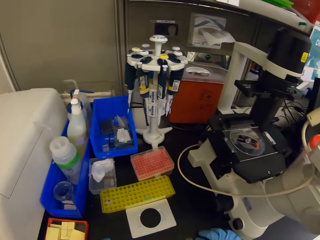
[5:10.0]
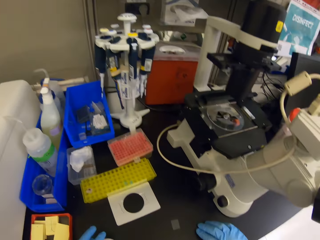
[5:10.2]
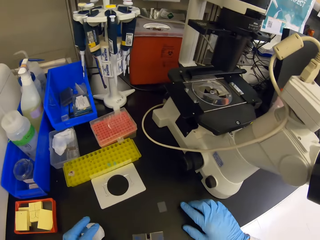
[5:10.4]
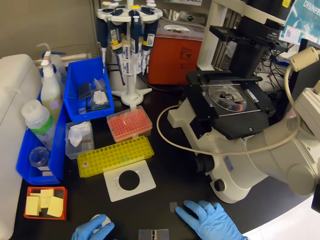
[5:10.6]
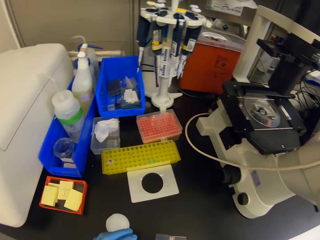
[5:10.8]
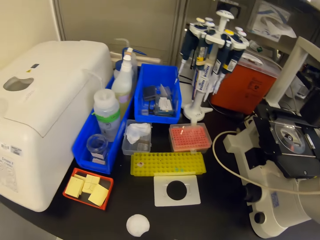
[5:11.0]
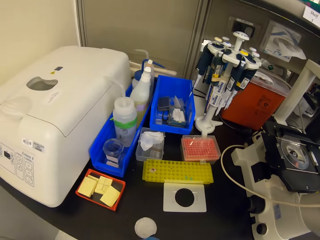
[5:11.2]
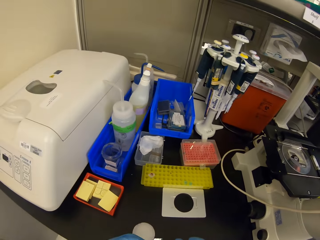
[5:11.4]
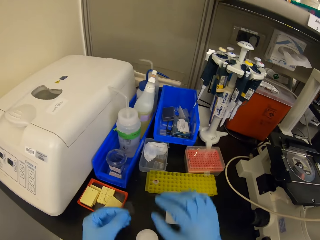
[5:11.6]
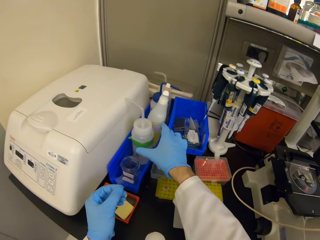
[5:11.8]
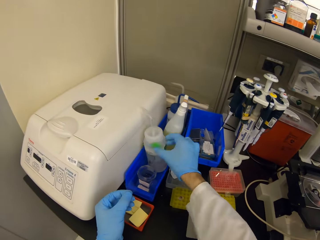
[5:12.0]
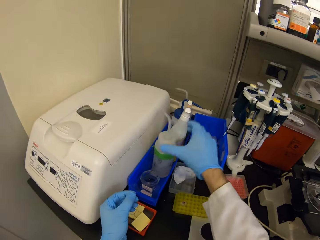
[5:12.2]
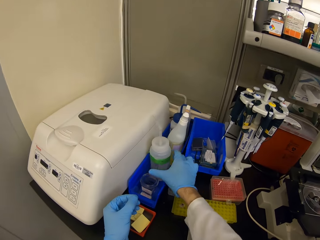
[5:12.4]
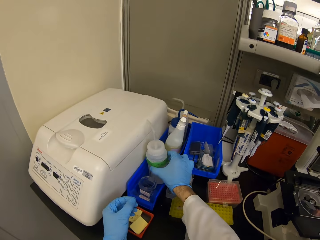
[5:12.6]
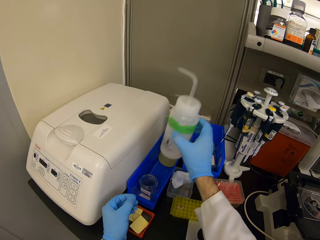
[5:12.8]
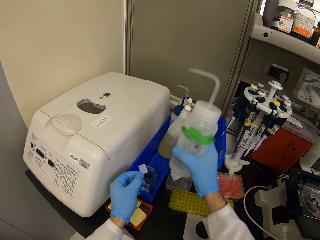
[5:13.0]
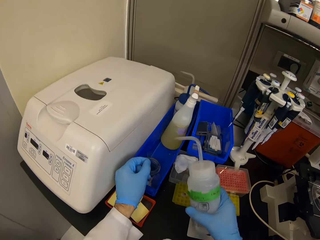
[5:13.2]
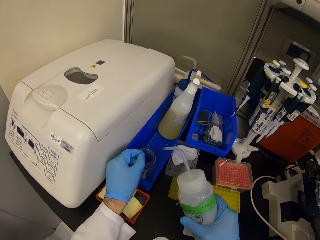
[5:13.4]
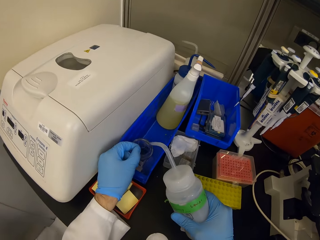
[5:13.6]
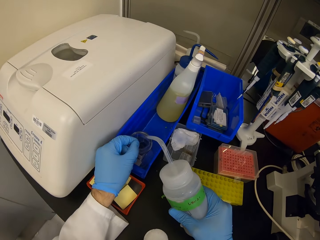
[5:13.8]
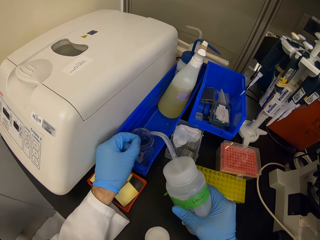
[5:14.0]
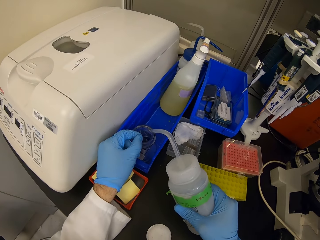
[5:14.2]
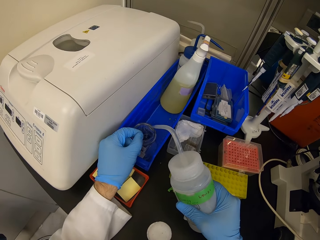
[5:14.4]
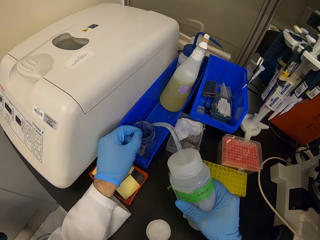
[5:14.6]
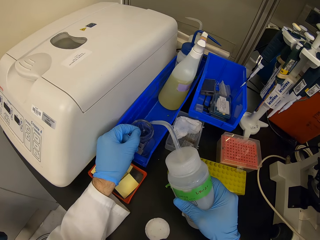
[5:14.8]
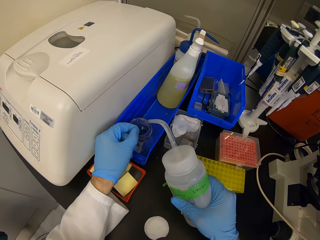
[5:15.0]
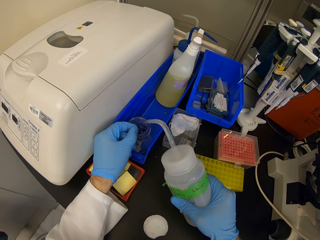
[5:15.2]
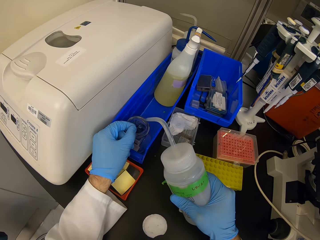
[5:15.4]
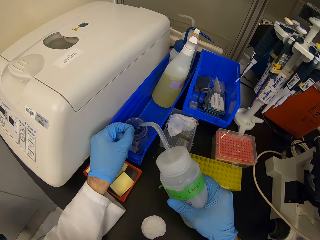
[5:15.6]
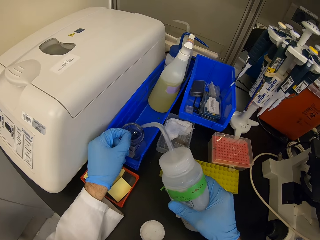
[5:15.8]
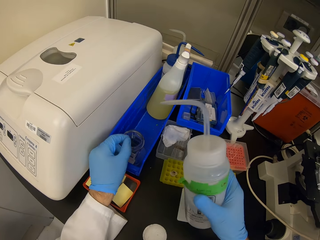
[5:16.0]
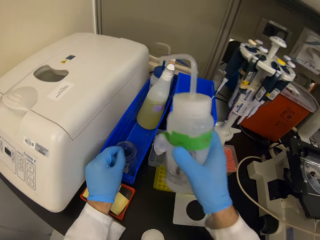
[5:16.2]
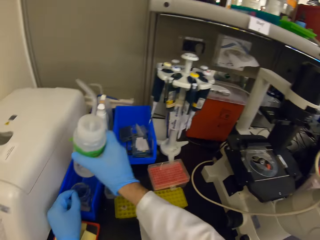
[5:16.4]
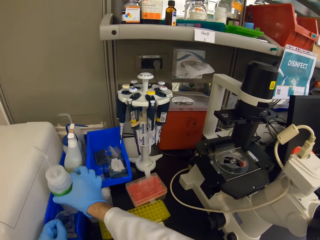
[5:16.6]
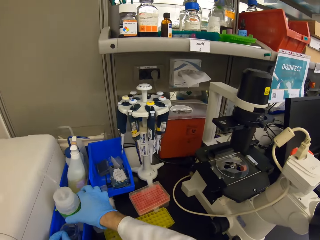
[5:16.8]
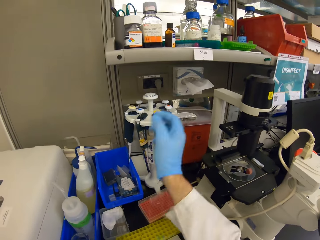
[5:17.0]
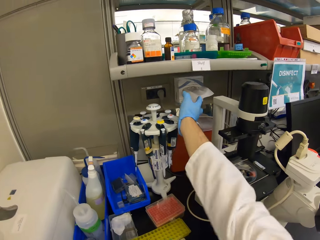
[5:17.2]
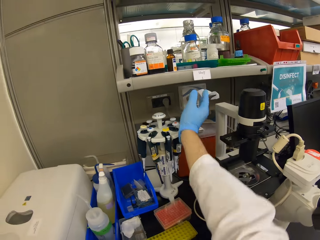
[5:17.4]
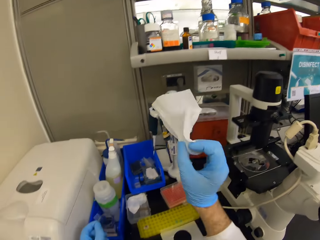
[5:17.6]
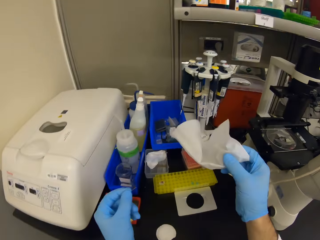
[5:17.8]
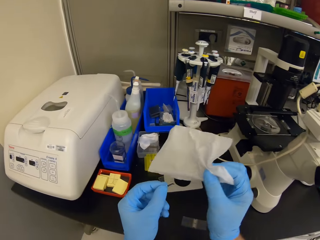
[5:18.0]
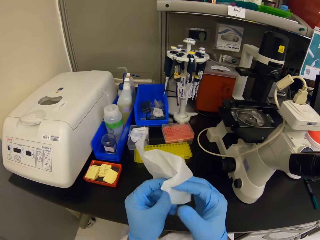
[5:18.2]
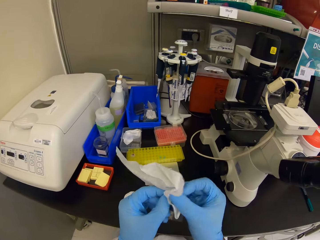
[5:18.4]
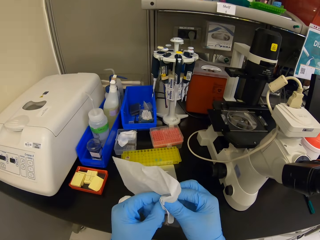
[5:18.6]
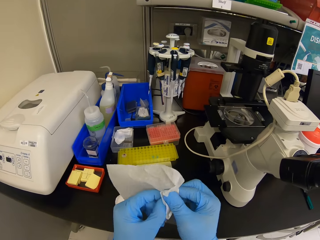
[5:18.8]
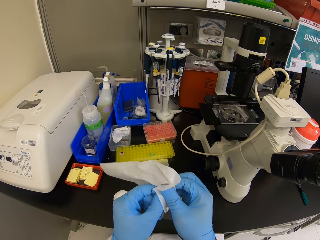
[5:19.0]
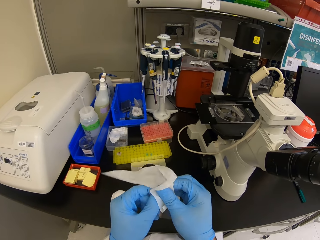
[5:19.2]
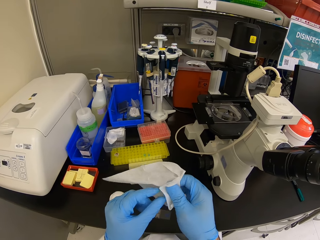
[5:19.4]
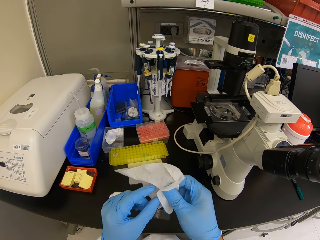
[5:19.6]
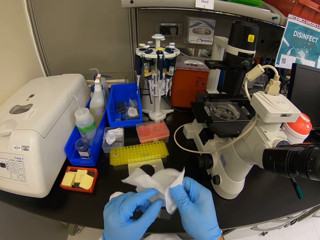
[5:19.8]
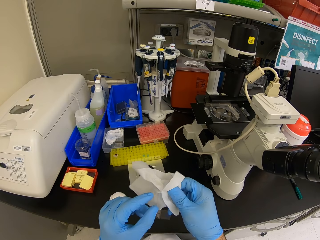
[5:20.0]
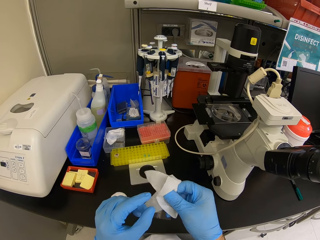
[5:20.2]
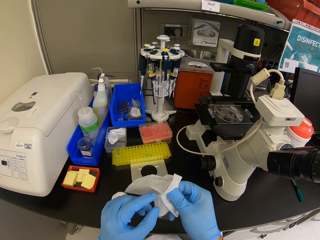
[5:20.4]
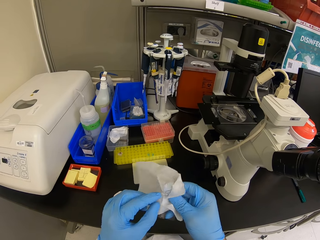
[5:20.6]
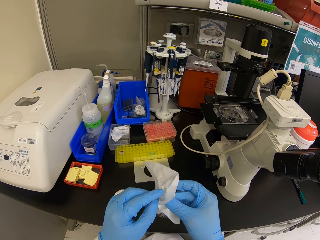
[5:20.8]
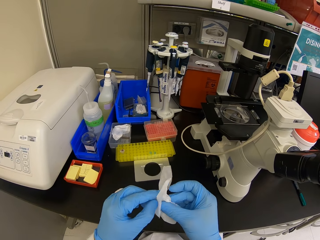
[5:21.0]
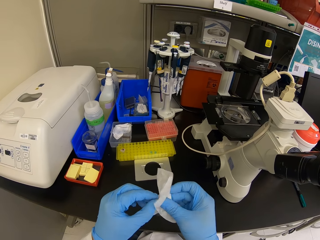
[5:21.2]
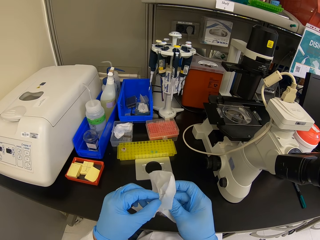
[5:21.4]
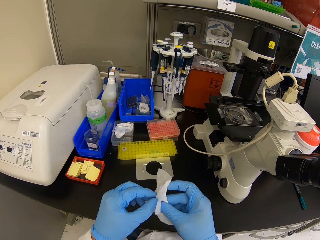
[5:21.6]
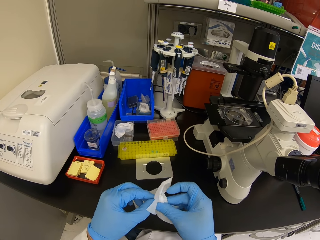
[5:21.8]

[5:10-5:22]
The camera wearer washes a glass. They pick up something. They look around. They pick up a bottle. They pour content from the bottle. They place the bottle down. They pick up a wipe. They wipe the glass with the wipe.

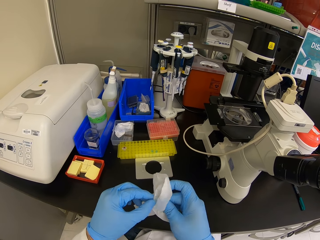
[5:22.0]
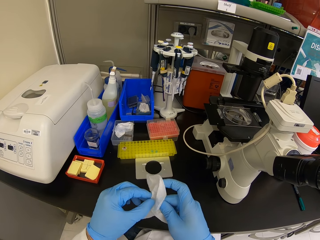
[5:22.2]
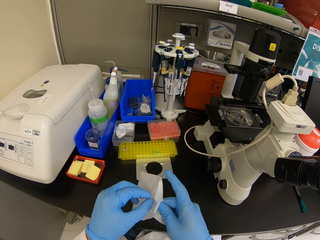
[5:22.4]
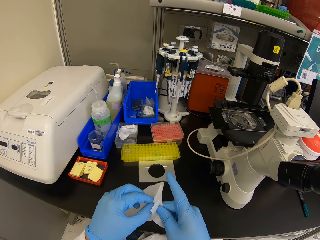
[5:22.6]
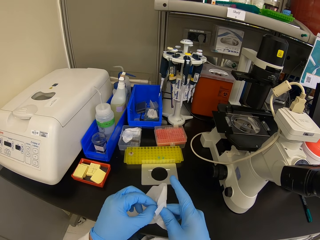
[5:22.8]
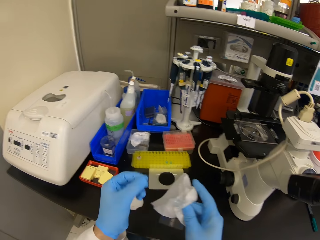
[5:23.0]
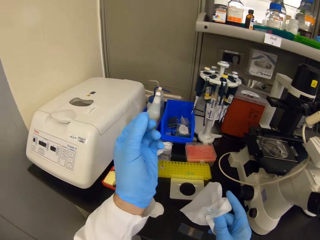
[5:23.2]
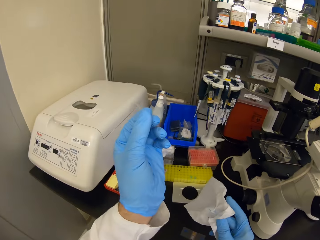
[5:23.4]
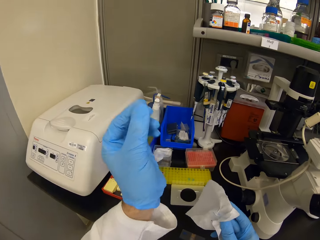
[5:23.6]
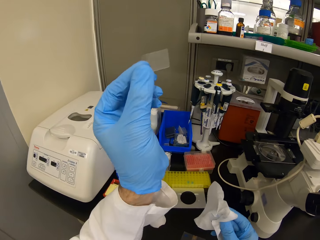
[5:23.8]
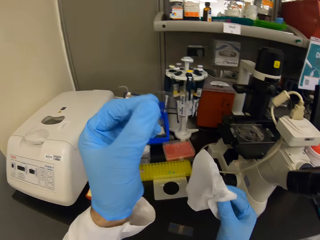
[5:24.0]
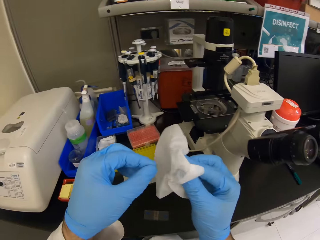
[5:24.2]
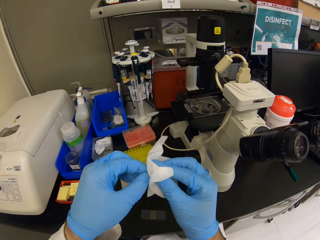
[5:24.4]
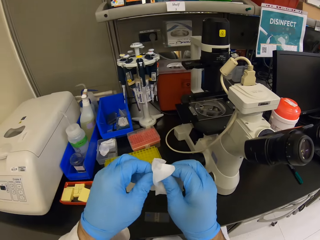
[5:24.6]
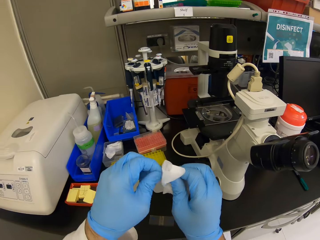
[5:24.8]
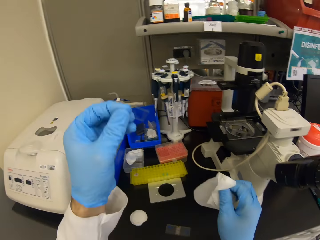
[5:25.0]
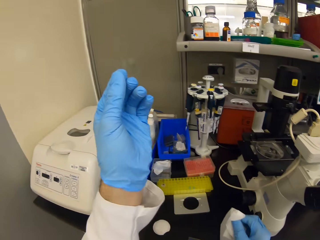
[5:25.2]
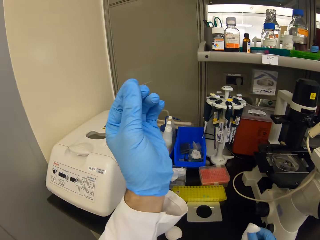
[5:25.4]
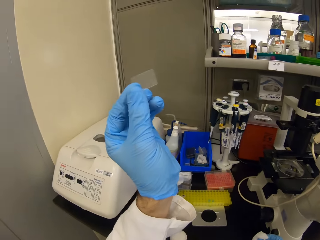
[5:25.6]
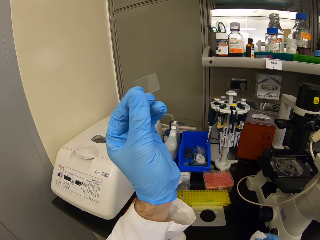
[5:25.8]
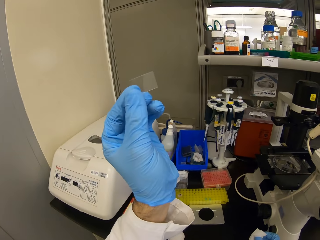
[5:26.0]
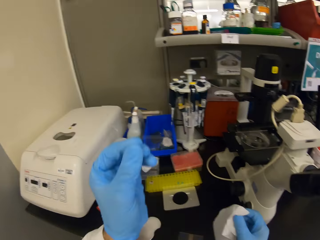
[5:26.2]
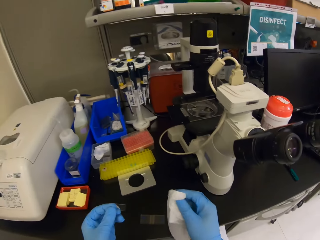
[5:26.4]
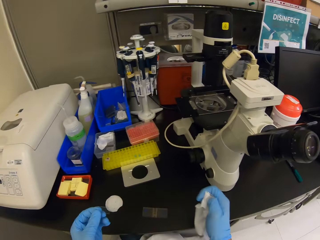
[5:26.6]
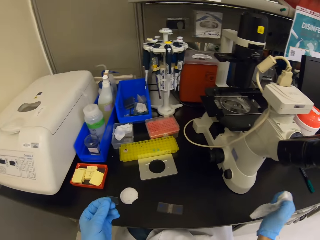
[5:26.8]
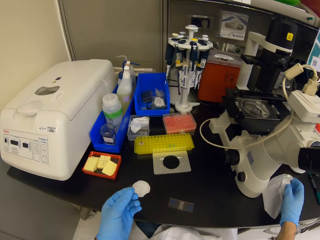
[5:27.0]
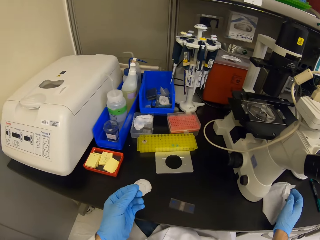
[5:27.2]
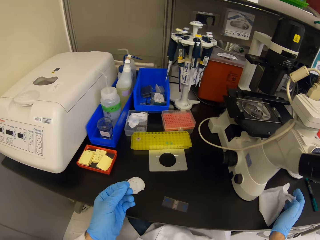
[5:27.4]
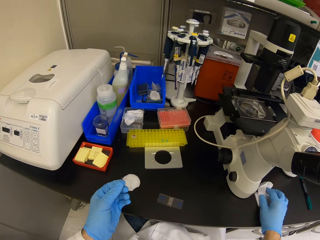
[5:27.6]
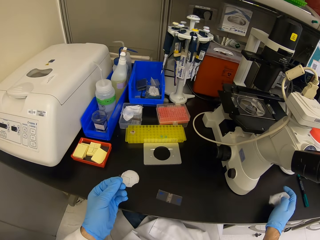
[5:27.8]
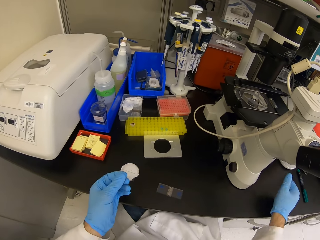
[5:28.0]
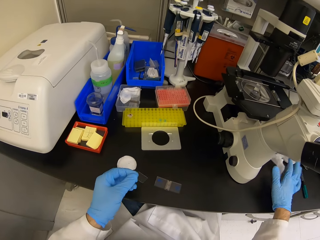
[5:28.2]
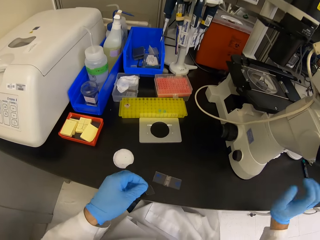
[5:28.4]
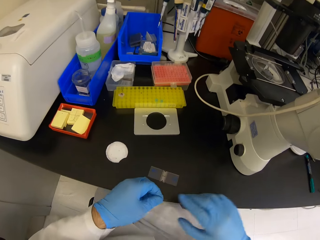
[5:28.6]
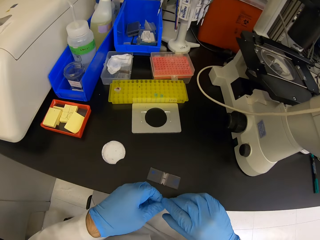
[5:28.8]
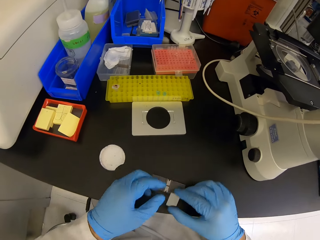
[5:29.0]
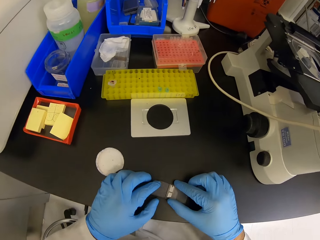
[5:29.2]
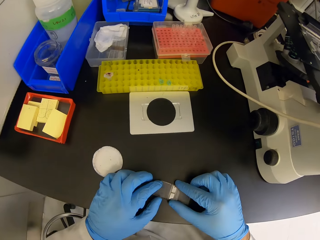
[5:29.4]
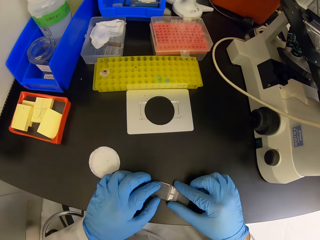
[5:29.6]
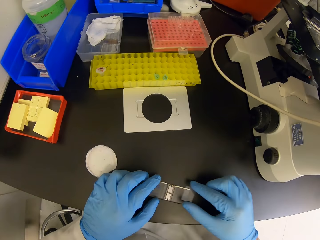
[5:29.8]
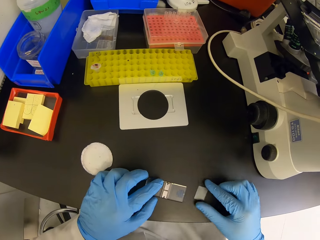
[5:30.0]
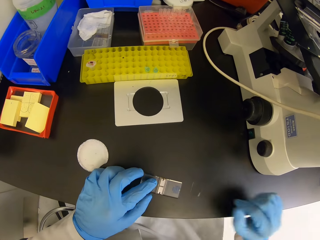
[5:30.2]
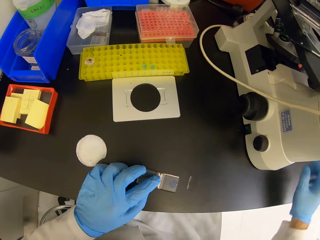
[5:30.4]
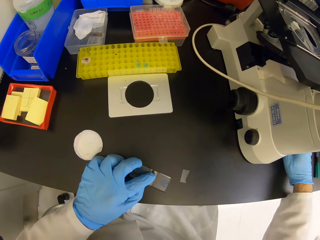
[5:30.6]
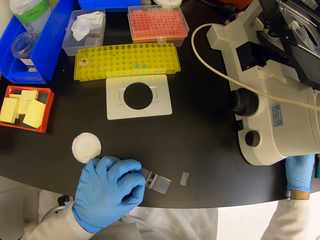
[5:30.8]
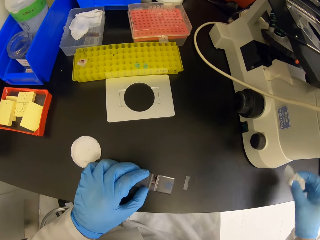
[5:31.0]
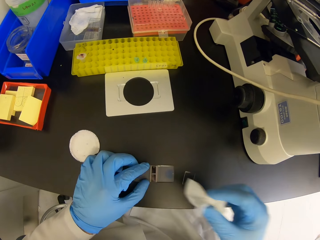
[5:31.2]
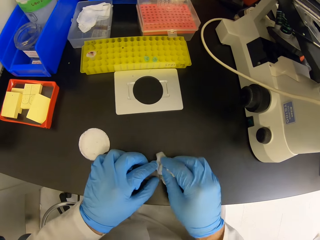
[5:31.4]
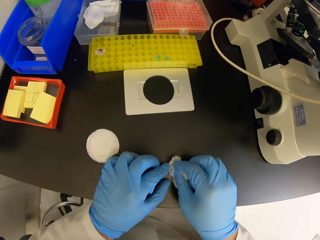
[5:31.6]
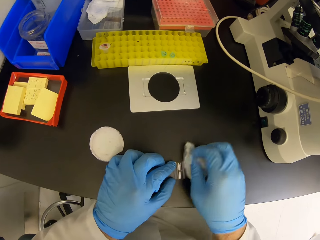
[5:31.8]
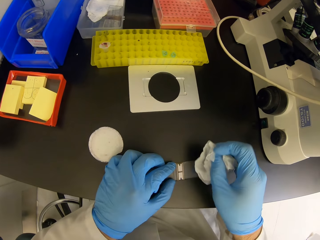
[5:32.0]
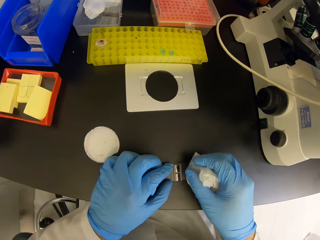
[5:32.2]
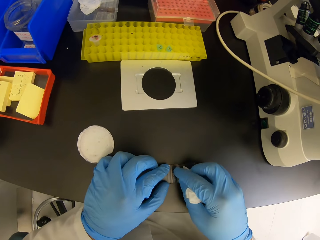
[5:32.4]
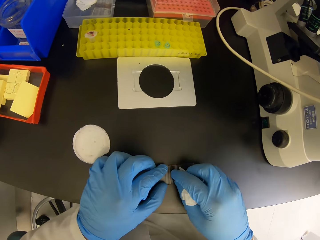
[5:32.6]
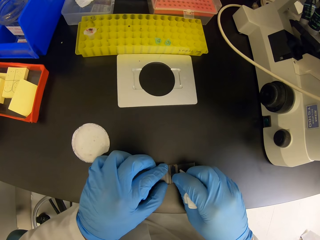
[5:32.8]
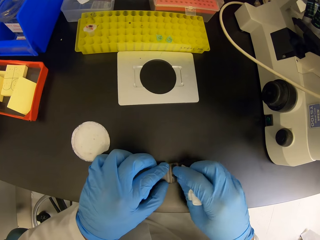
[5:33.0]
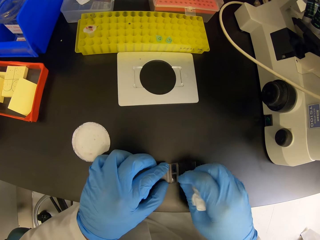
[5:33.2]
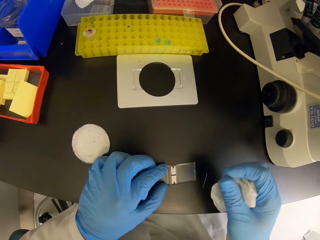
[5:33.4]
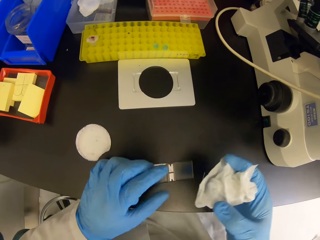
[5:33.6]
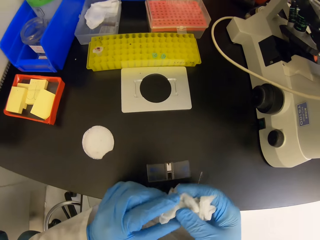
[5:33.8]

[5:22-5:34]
The camera wearer stares at a glass. They put a tissue down. They press a wipe on the right hand. They hold something with both hands. They place something down. They pick up the wipe from the table. They wipe the glass.
